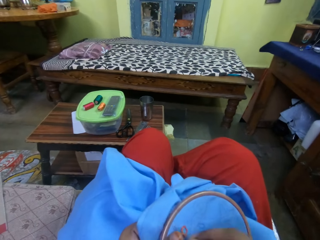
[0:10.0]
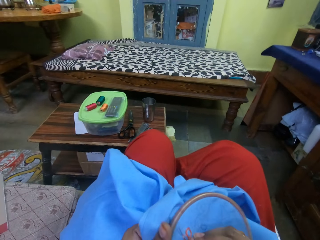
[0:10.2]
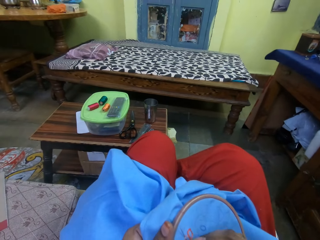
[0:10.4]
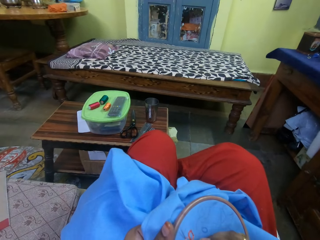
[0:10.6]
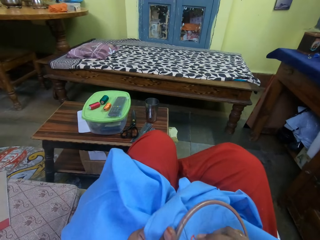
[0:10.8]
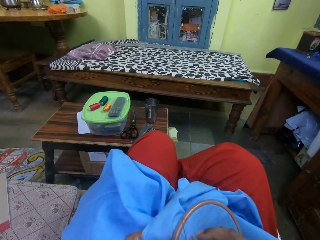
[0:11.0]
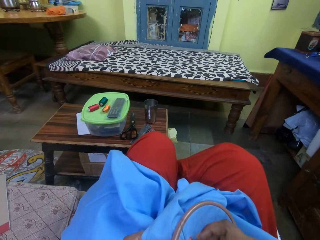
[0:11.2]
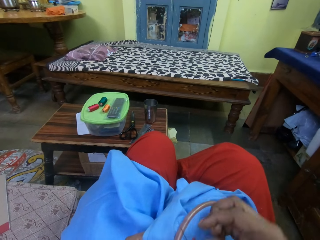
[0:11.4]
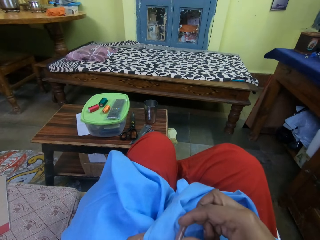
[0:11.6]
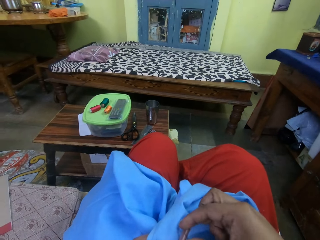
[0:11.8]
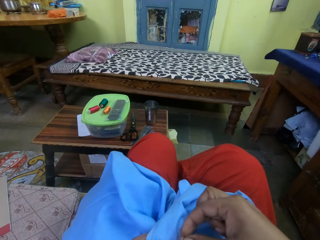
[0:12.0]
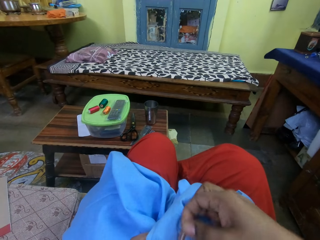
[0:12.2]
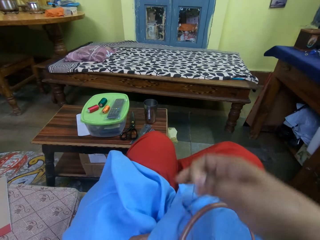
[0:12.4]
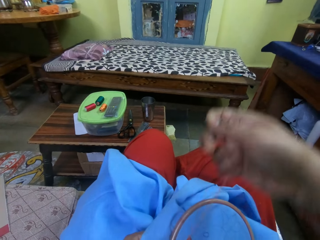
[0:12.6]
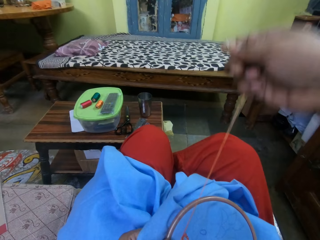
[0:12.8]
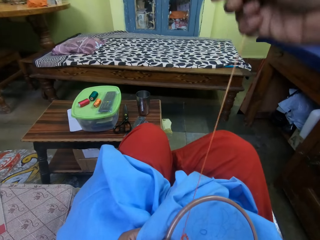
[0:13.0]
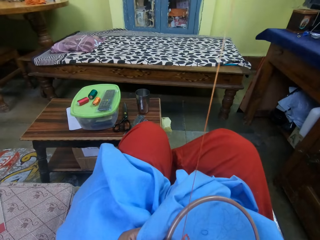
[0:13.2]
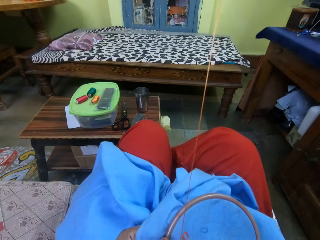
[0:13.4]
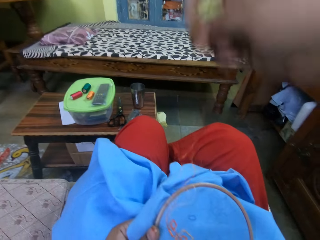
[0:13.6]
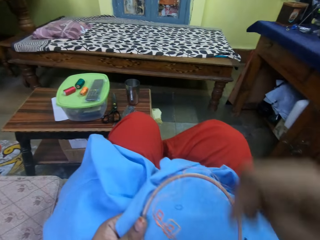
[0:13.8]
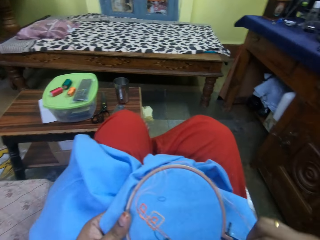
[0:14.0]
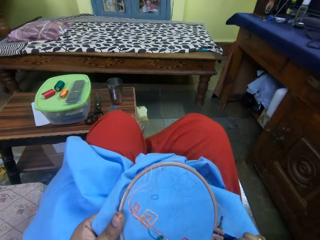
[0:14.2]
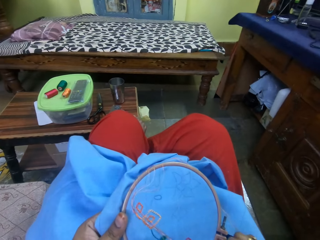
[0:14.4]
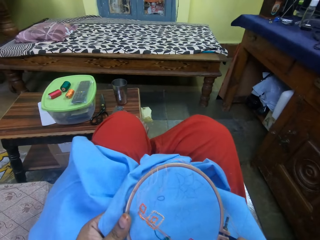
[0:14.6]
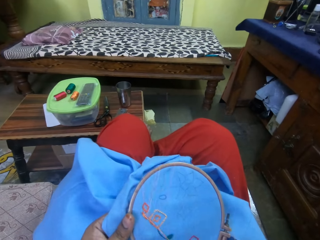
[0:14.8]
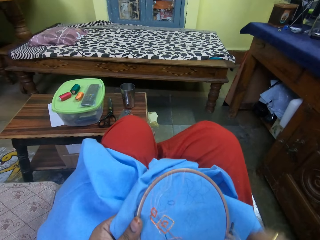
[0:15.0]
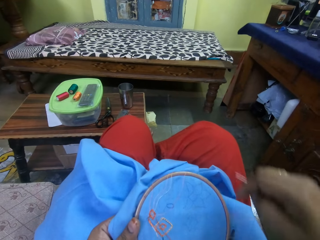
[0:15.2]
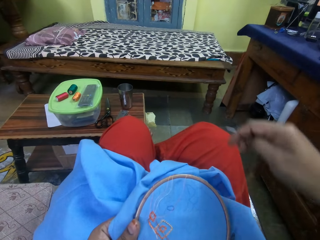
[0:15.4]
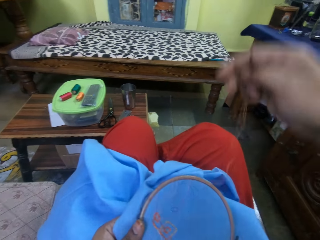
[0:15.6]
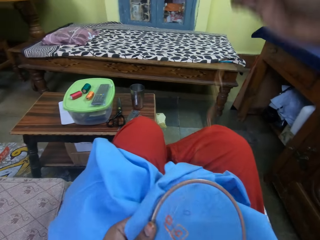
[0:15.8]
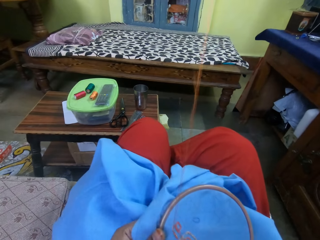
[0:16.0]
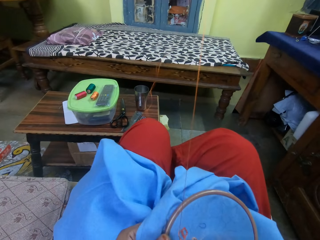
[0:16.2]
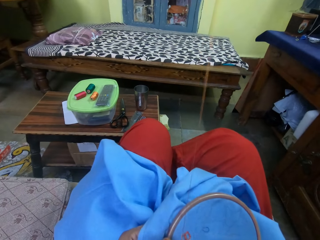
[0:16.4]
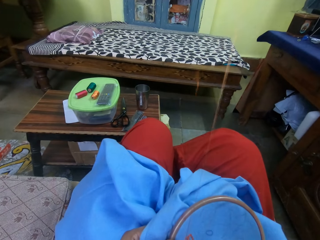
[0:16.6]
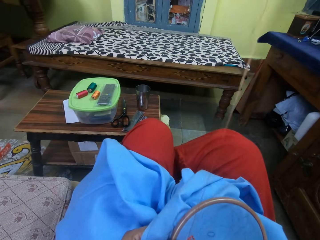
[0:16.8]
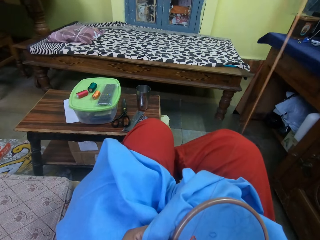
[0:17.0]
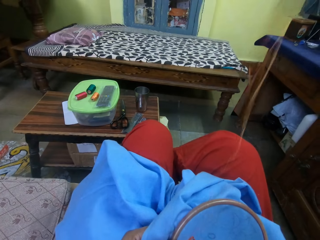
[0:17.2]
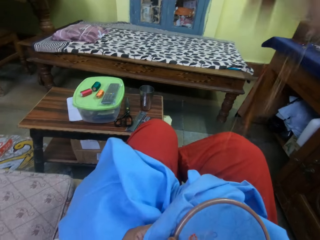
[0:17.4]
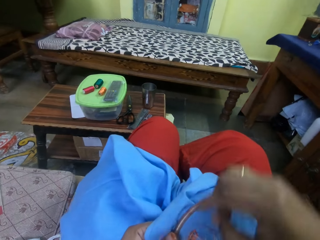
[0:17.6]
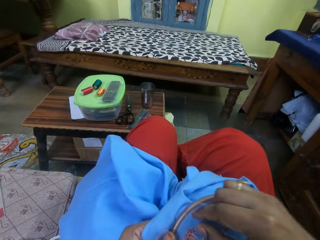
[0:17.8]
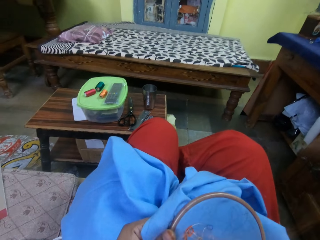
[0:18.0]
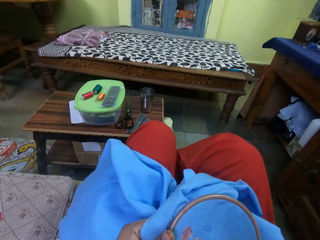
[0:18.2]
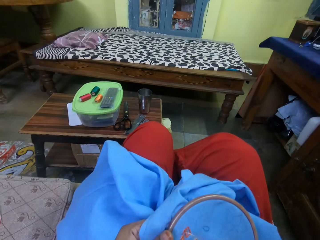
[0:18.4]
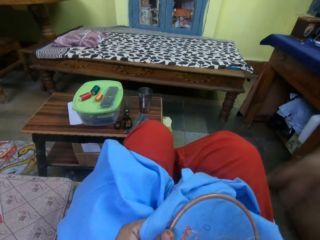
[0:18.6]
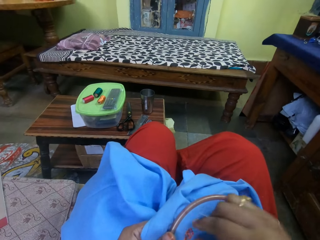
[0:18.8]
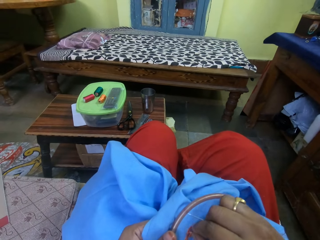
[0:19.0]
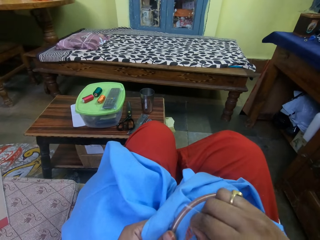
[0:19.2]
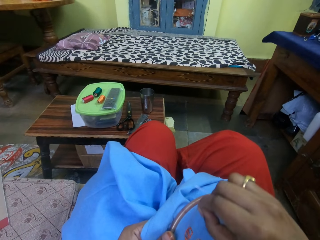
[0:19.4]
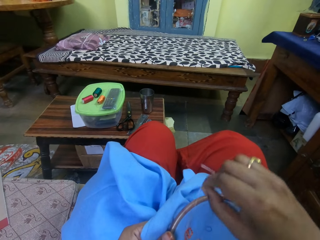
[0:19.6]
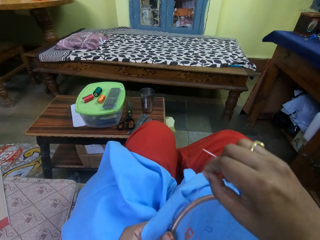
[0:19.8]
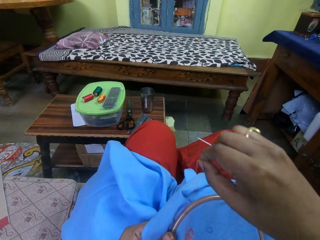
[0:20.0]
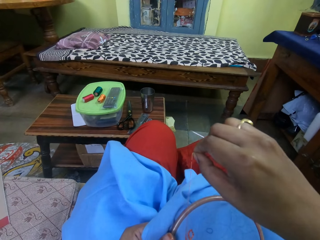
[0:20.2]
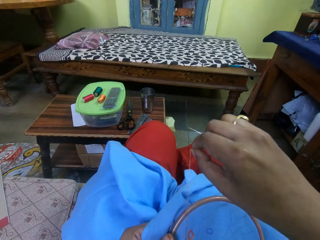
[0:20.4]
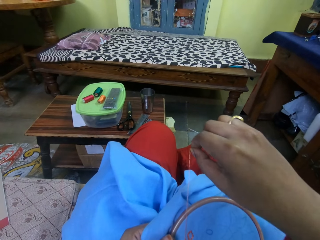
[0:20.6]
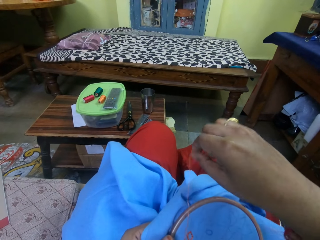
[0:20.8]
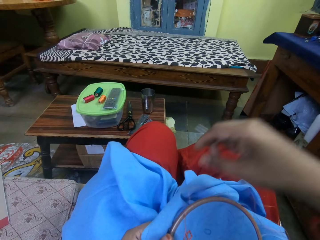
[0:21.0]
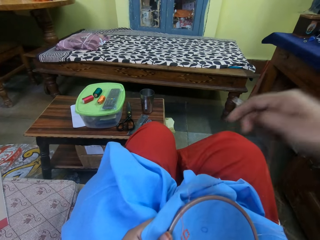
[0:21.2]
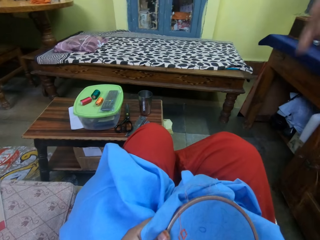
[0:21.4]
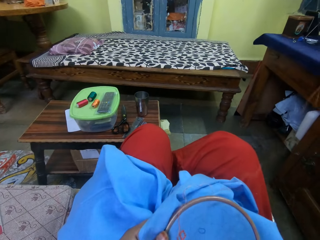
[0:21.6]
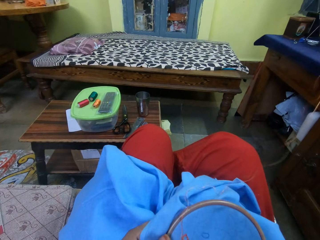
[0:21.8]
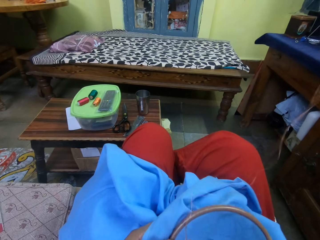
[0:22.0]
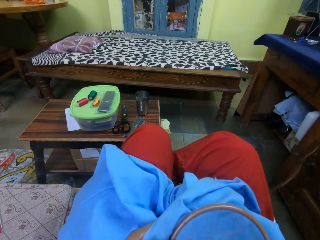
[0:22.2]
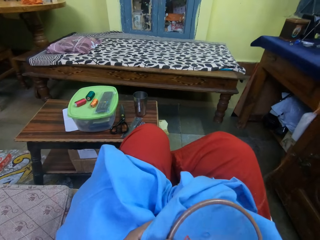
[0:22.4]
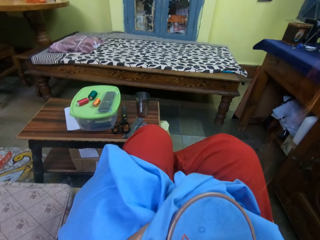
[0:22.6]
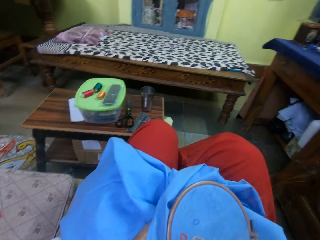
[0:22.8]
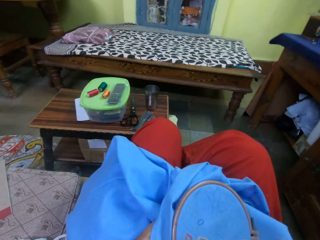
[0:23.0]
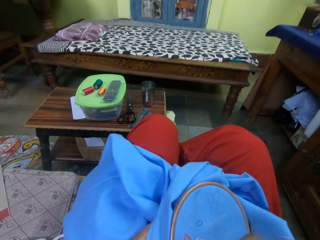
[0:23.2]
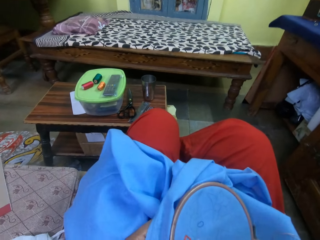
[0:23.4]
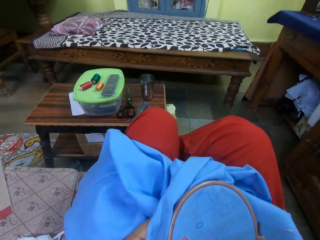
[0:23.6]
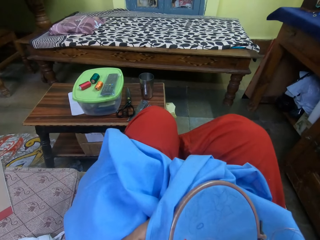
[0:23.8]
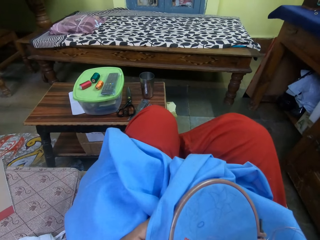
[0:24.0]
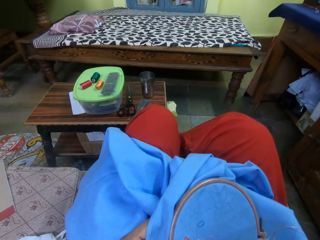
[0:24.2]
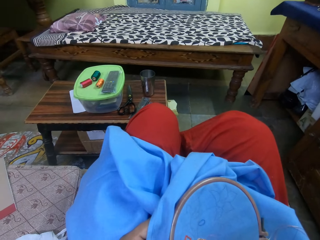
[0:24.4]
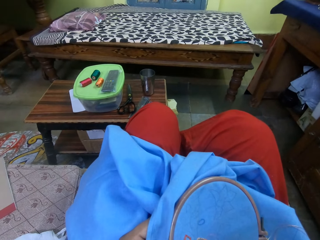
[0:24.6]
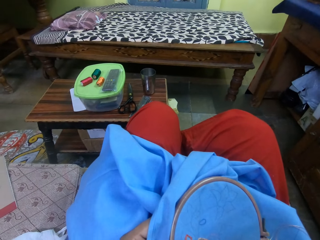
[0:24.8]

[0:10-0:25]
The camera wearer pulls a string or thread with a needle. She lowers the hand. She pulls the thread. She lowers the hand. She lowers the hand again. She holds the string with her right hand. She pulls the thread. She looks around. She lifts the hand. She looks at the clothing.

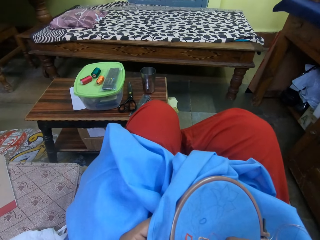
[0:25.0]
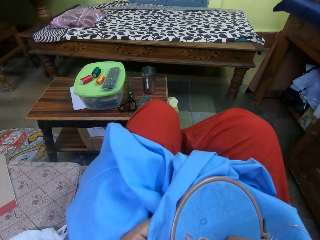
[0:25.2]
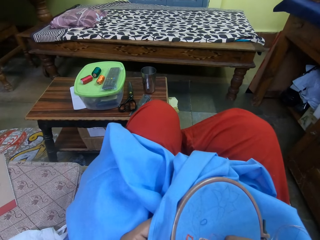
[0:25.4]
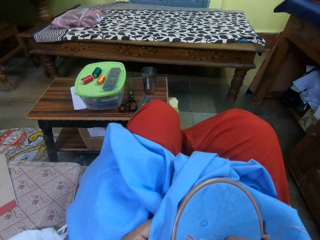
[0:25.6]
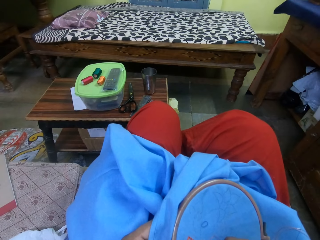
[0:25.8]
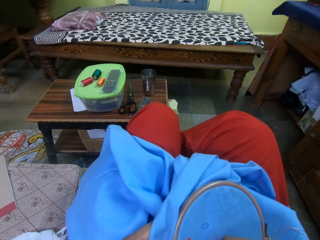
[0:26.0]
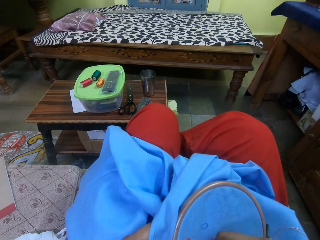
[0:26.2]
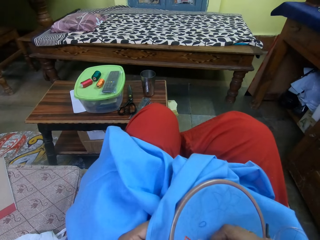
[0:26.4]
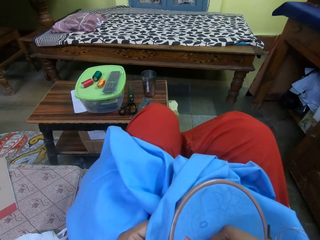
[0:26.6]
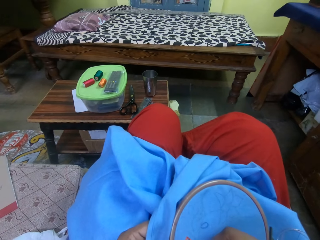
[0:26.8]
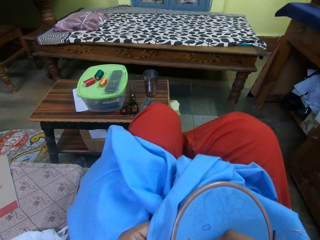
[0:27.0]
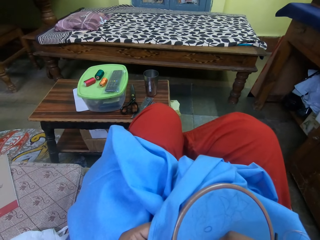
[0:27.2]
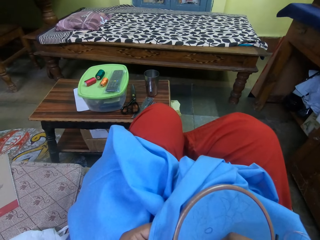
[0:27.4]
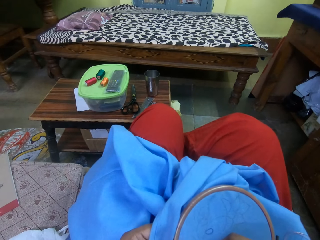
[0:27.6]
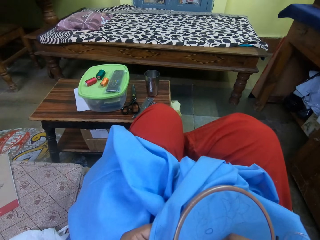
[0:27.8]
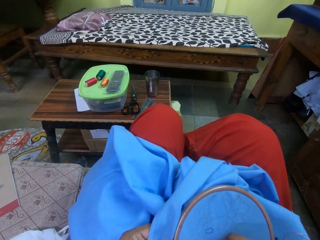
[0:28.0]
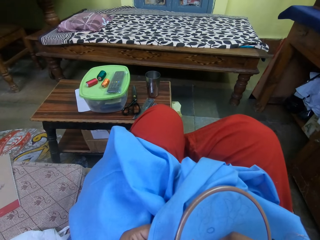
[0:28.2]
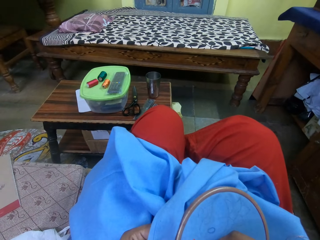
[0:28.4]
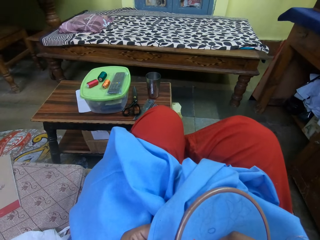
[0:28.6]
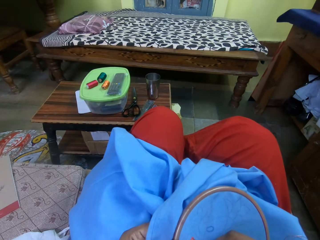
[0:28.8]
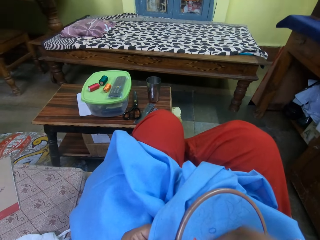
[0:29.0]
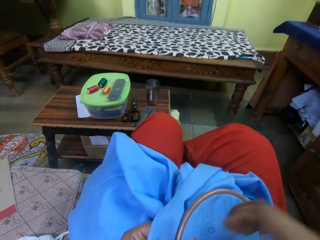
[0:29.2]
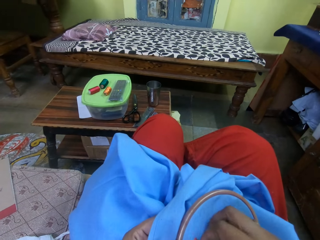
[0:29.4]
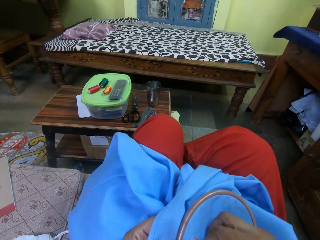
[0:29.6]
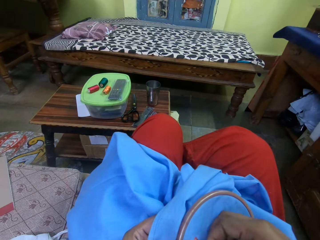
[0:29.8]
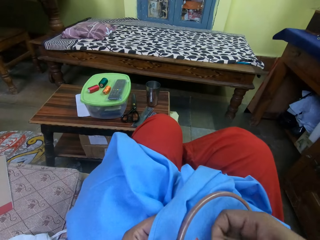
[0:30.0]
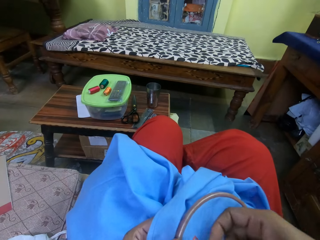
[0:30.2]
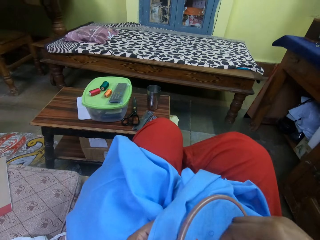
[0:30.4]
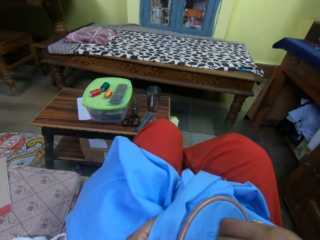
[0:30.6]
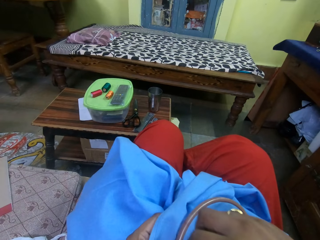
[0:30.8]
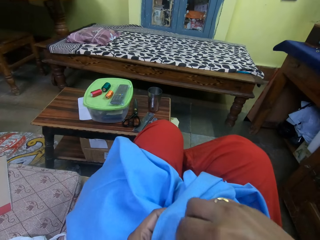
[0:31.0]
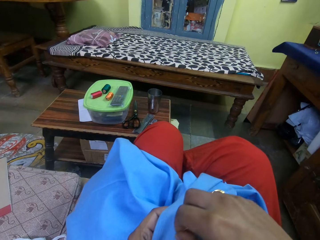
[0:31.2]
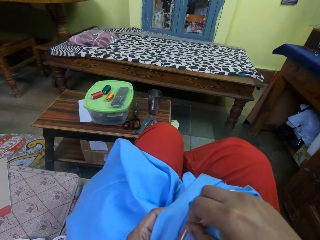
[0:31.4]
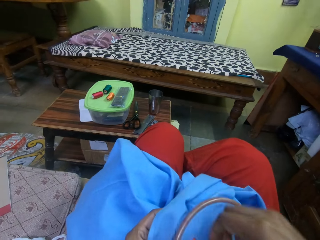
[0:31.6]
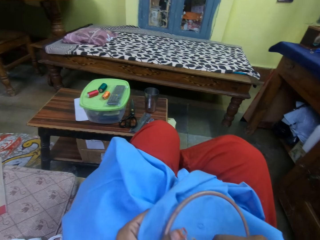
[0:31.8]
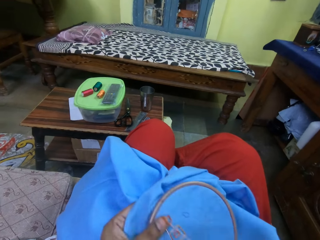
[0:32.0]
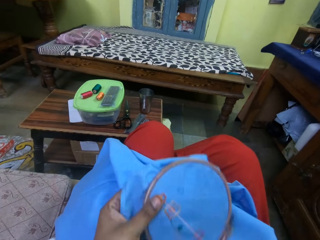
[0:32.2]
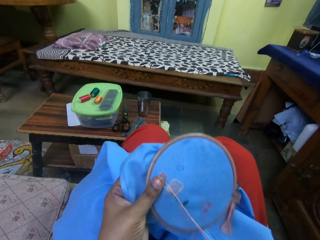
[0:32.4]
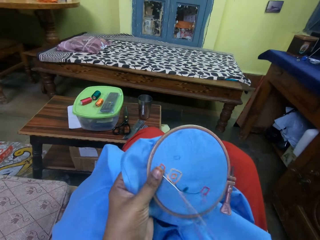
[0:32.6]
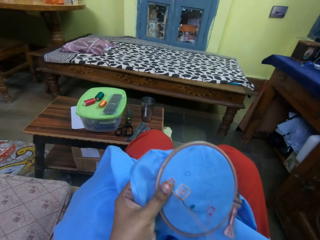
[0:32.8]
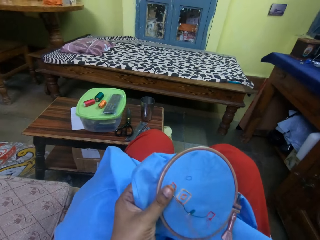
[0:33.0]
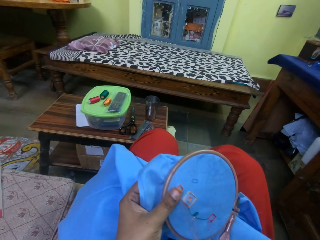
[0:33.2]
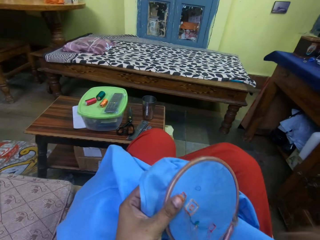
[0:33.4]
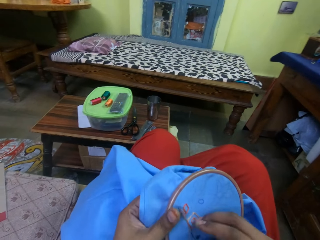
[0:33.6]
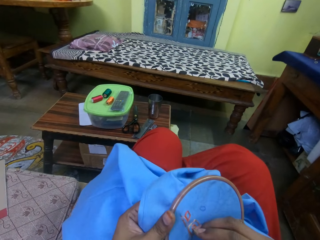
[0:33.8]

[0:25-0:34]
The camera wearer sews the cloth or clothing with her hands. She moves the clothing with the left hand.
